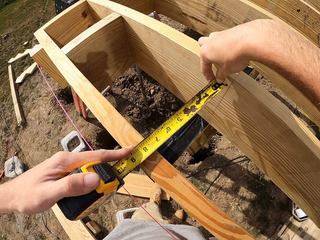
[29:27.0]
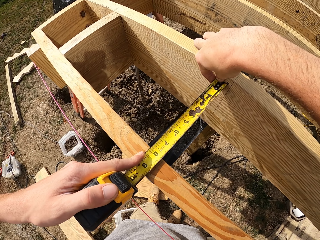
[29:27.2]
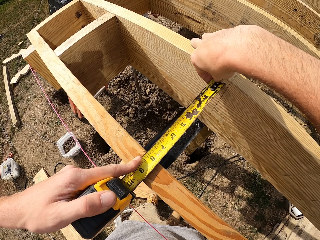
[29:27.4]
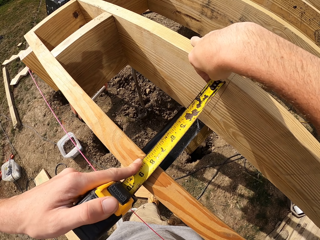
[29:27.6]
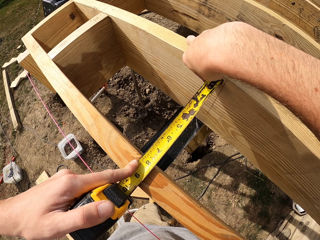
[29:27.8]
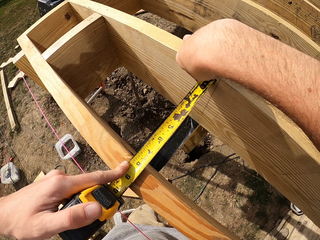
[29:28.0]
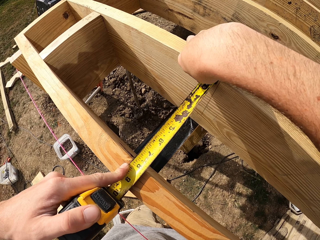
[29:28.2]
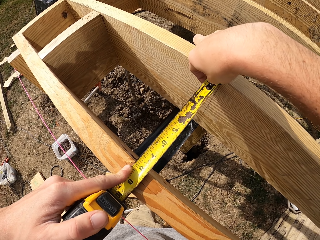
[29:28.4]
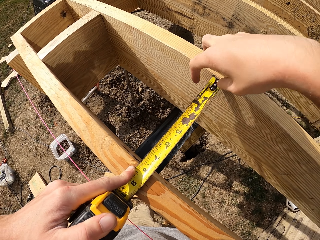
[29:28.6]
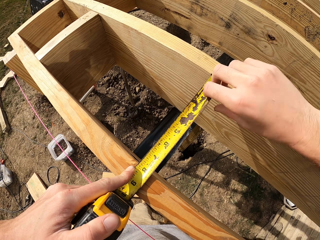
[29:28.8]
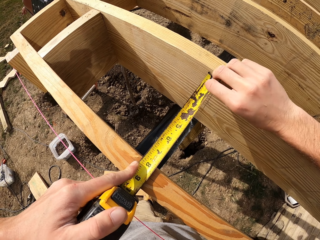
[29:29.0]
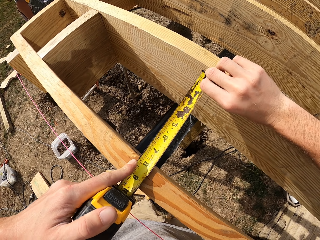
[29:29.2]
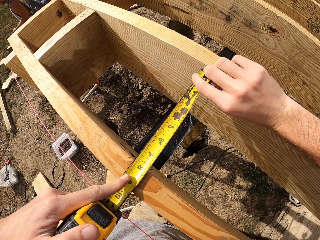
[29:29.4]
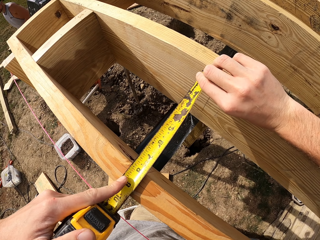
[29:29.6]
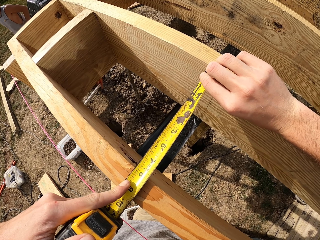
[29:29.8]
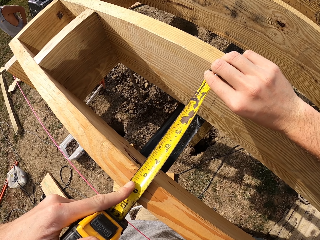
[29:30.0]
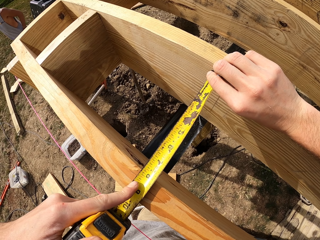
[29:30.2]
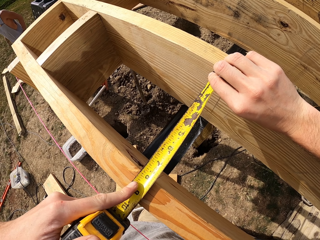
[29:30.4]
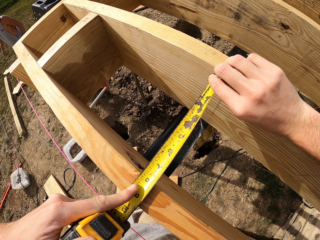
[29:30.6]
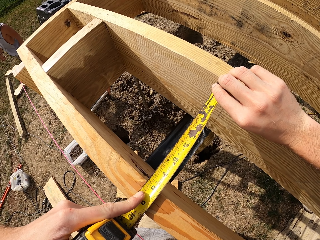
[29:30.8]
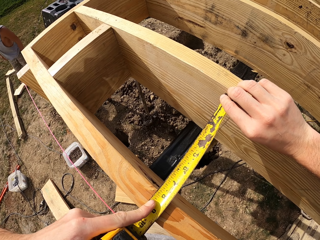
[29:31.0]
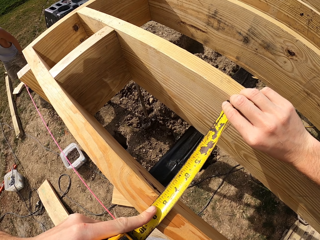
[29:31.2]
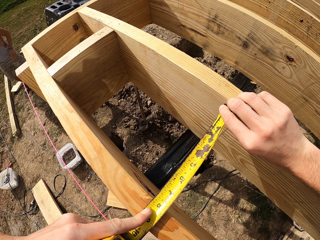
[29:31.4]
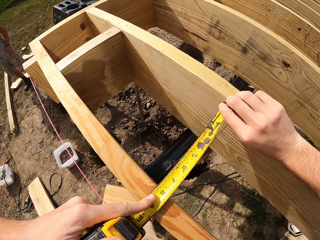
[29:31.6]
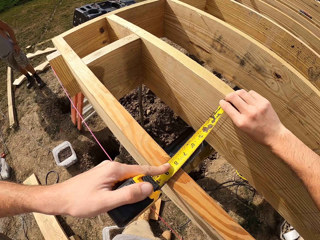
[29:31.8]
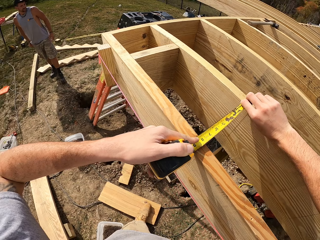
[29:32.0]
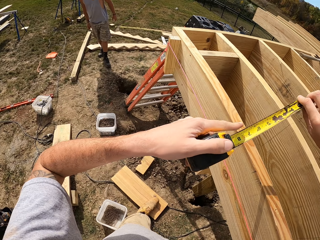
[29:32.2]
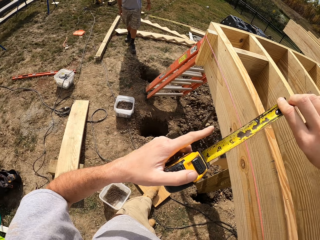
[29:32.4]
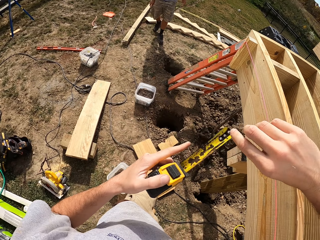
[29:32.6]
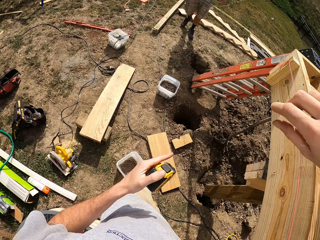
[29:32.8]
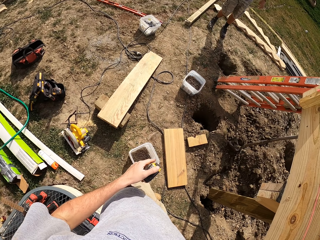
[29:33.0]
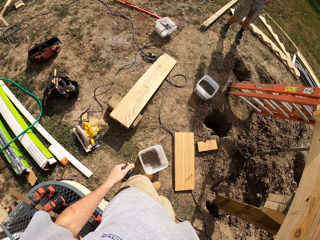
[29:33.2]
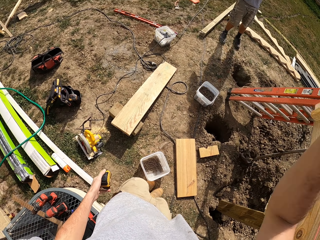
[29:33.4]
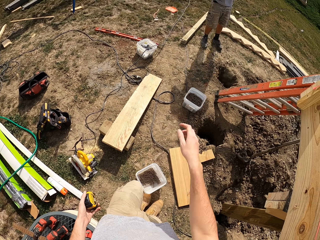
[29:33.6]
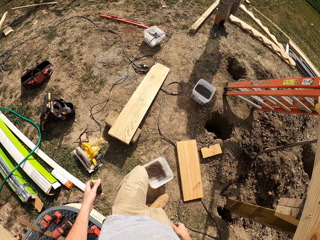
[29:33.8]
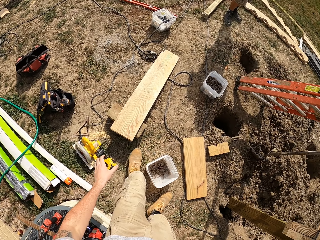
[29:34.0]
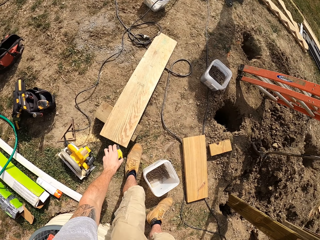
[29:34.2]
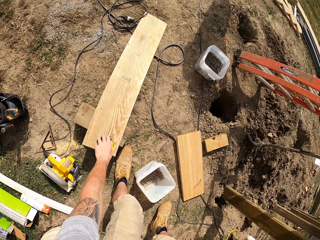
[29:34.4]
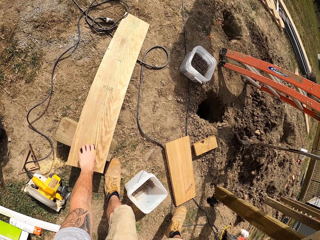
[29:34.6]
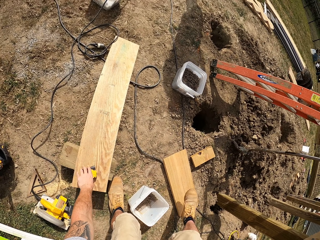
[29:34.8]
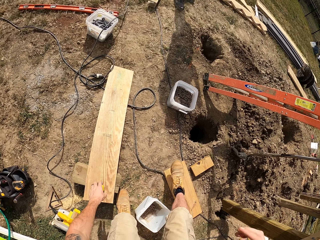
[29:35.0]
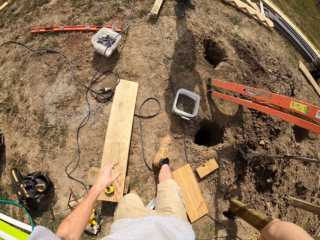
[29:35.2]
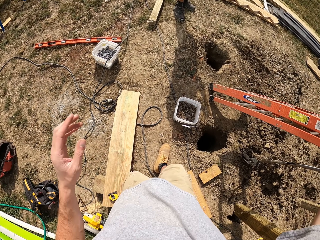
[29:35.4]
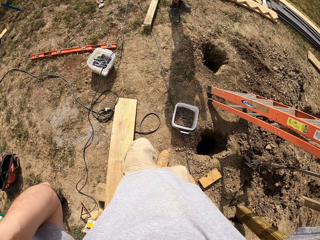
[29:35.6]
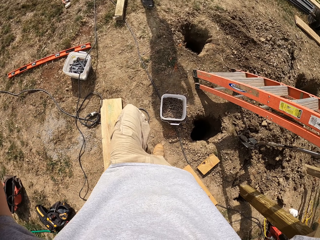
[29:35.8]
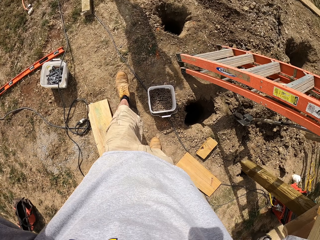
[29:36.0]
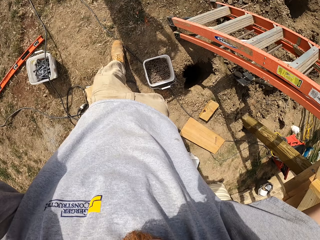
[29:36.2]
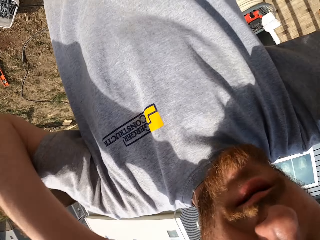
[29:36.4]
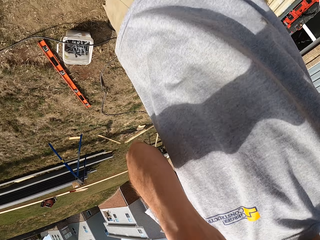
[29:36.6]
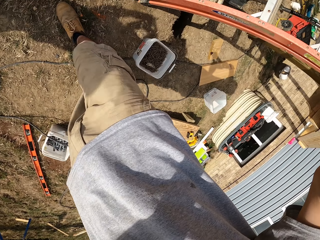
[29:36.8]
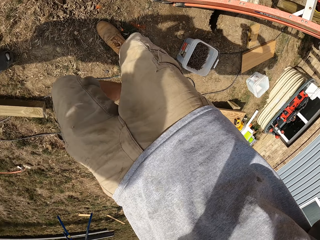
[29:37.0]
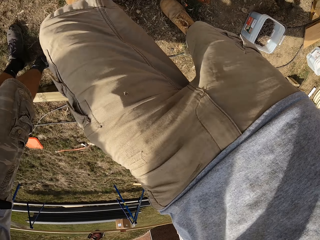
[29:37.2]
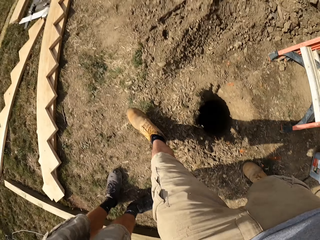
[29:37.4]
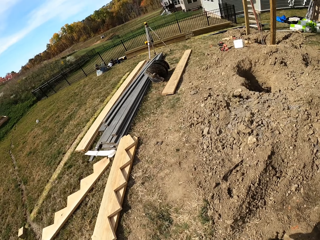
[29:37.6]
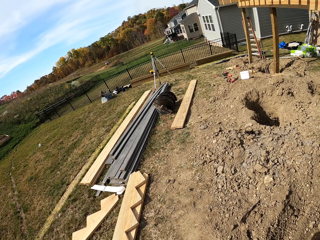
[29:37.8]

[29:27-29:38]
The camera wearer puts the measuring tape on the wood. They walk in the field. They adjust the camera.
